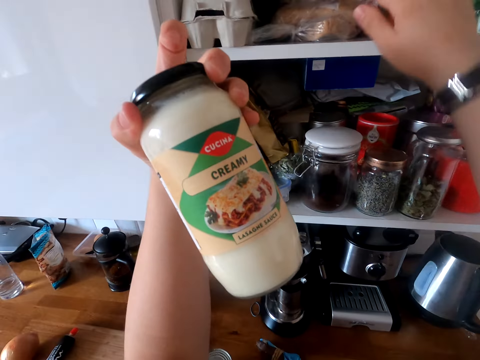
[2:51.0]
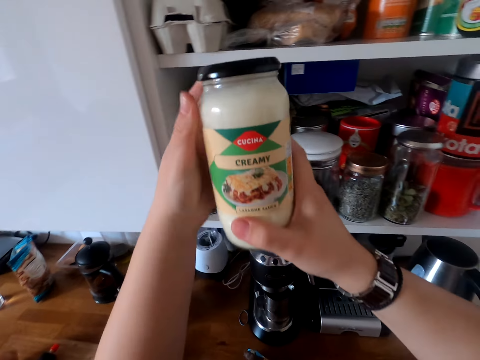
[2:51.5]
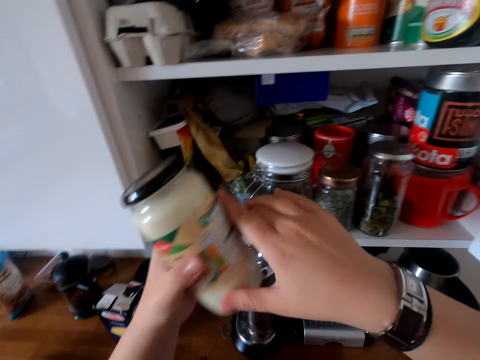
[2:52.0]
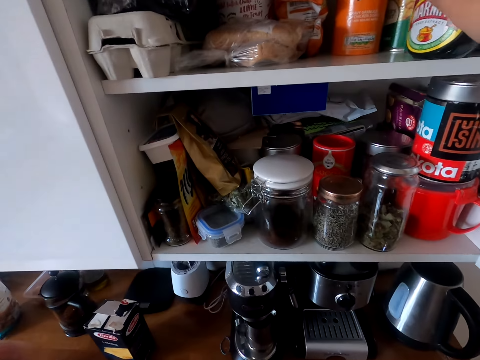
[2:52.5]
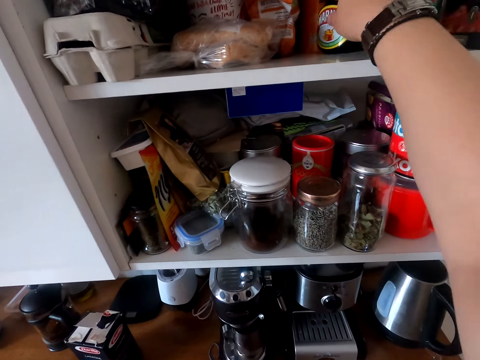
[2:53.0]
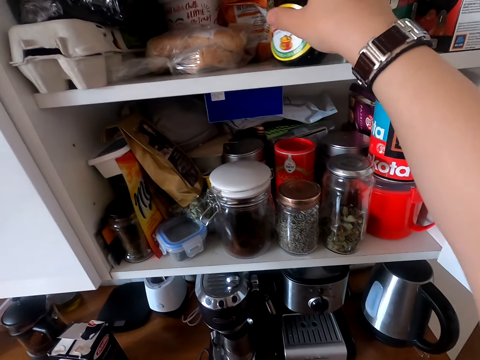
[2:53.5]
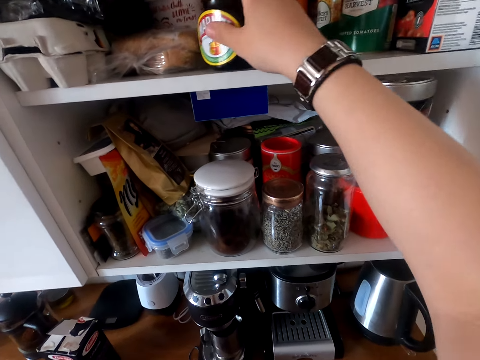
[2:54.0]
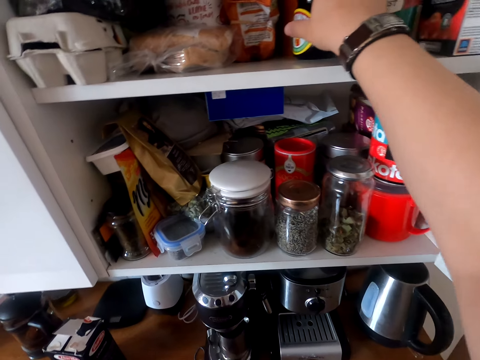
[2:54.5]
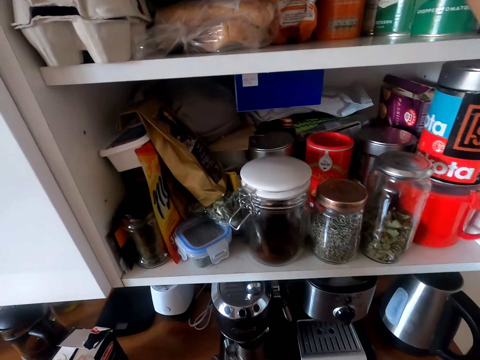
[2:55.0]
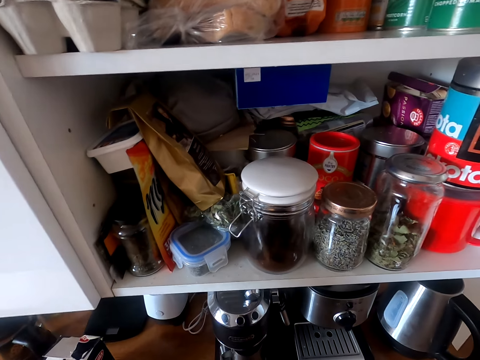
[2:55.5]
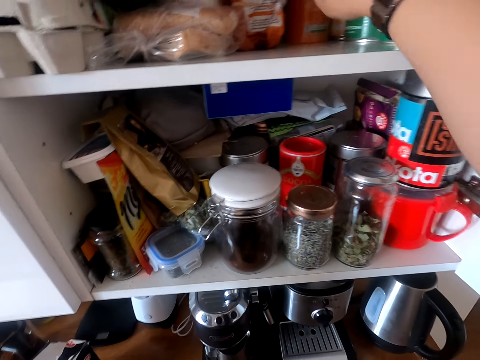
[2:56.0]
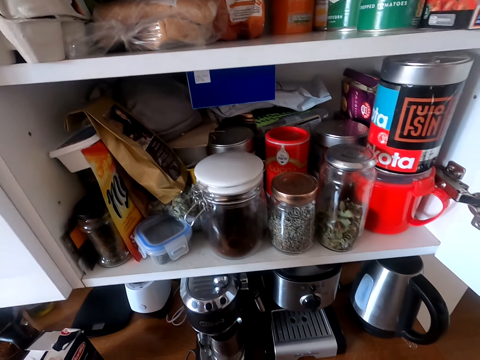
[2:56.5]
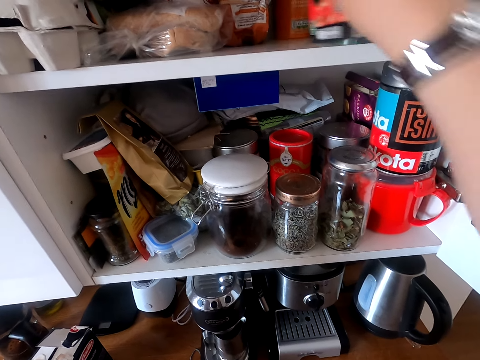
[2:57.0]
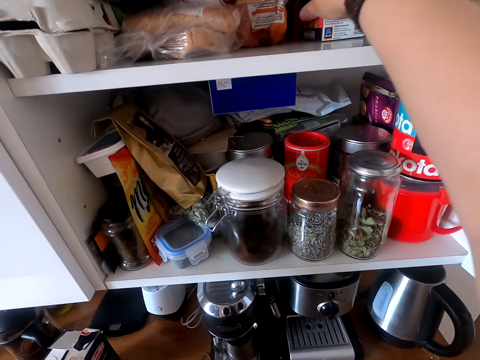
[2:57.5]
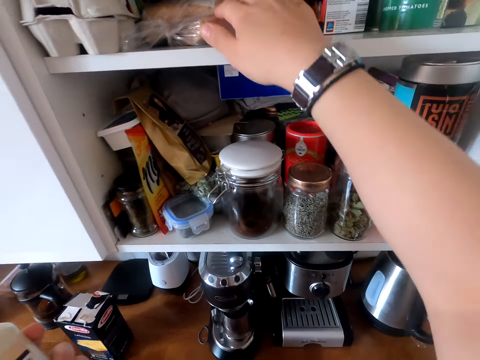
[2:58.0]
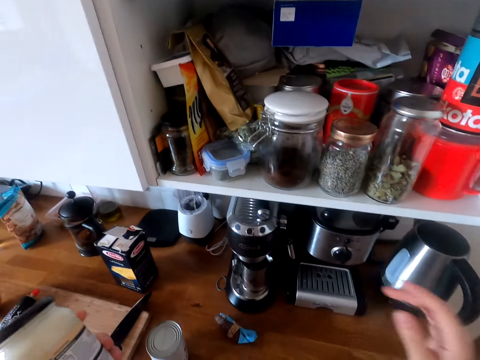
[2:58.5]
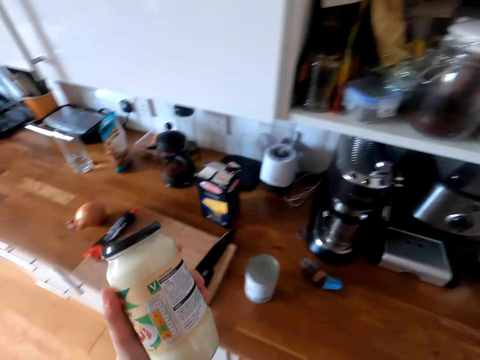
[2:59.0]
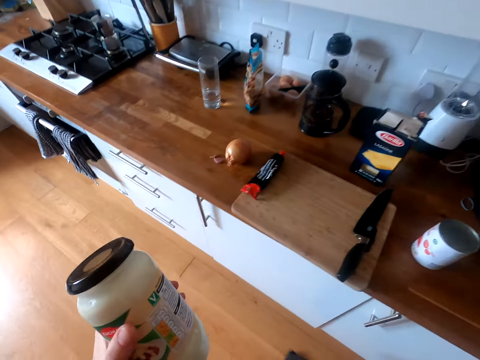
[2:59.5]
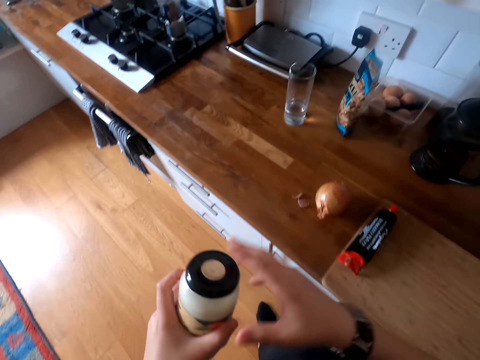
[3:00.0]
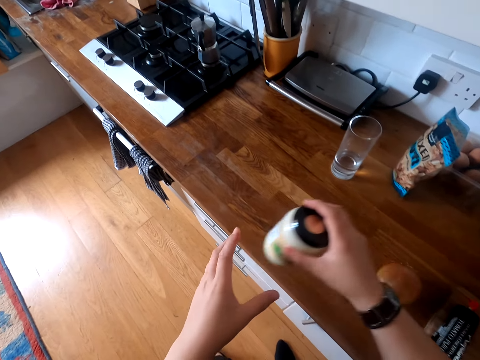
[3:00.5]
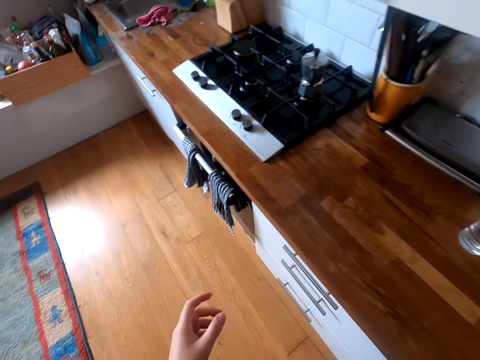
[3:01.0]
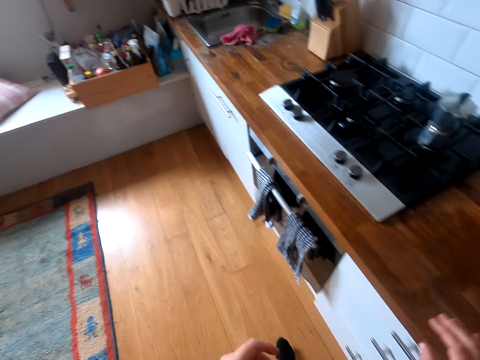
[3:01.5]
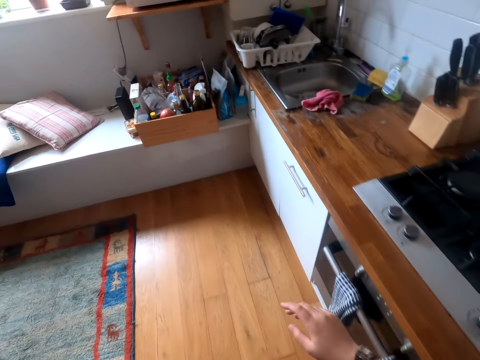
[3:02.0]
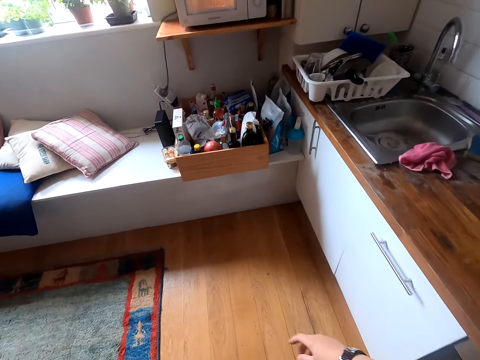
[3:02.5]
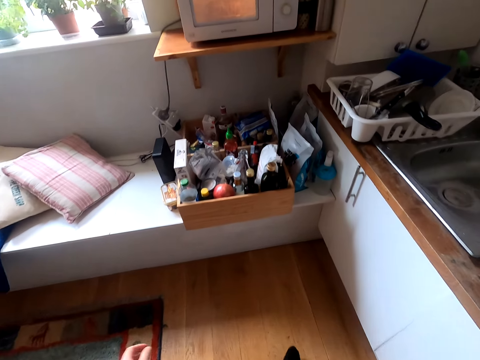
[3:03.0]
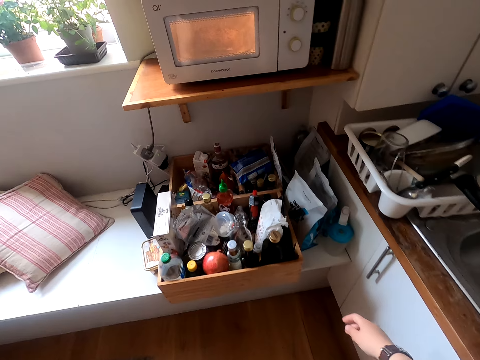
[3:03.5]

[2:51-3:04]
The camera wearer holds the container. They look at the container. They move the containers. They put the container on top of the other container. They move the packet. They move the hand. They close the cabinet. They pass the container to the right hand. They put the container down. They step forward. They walk around.

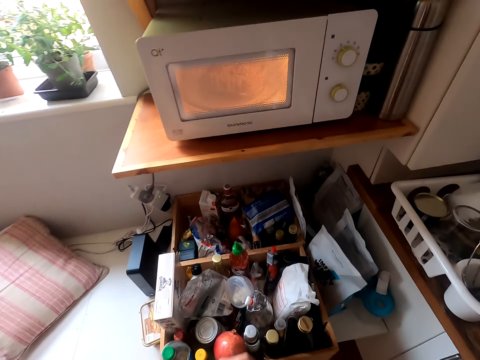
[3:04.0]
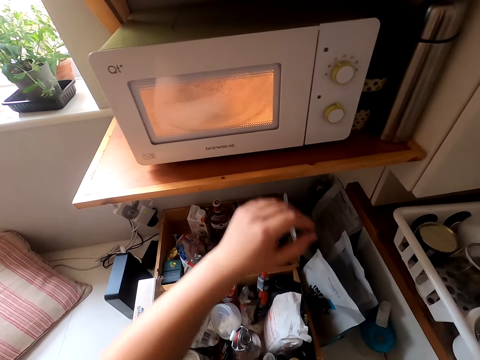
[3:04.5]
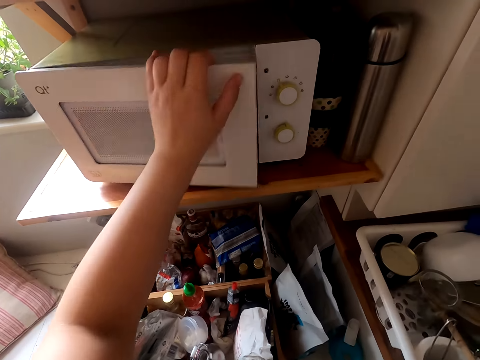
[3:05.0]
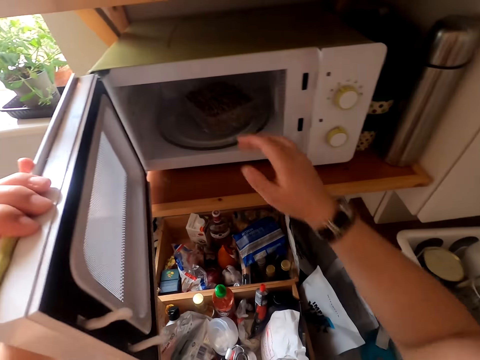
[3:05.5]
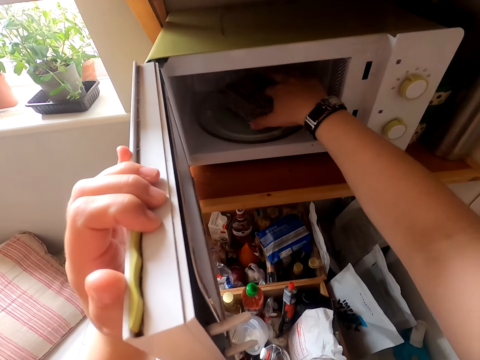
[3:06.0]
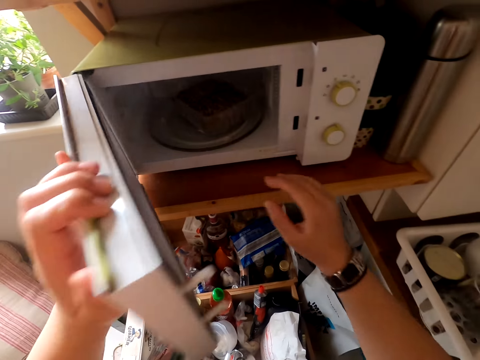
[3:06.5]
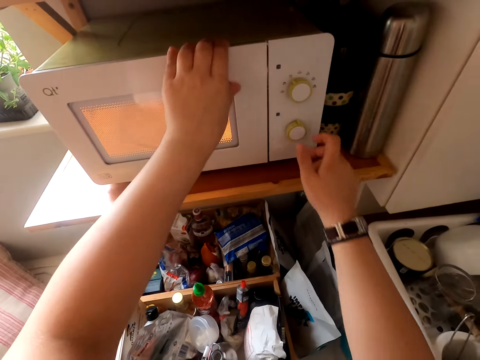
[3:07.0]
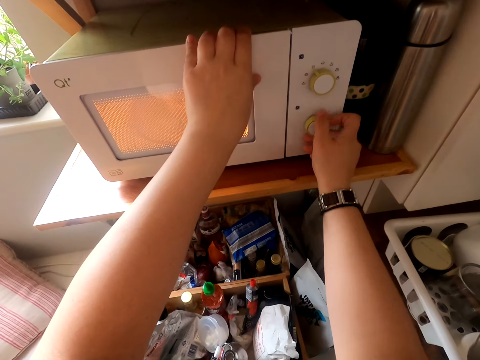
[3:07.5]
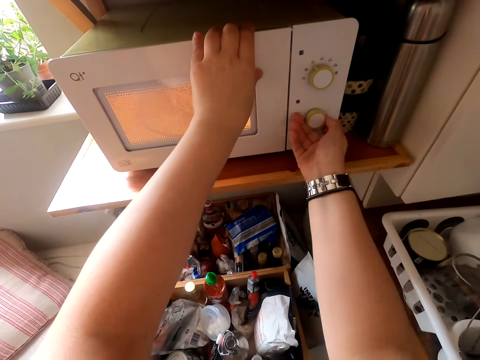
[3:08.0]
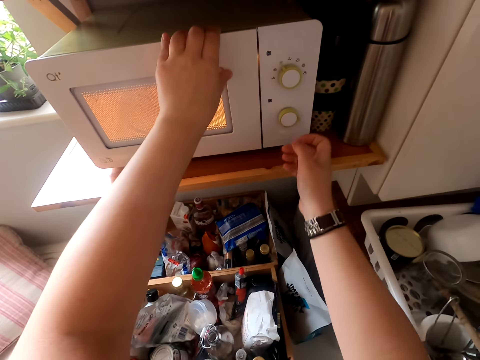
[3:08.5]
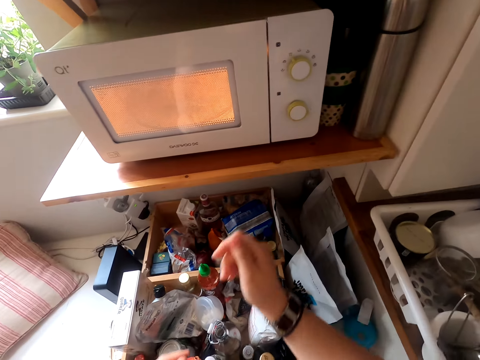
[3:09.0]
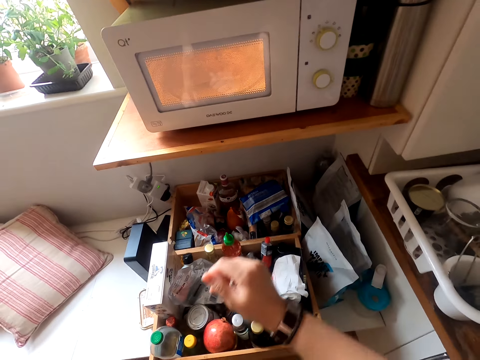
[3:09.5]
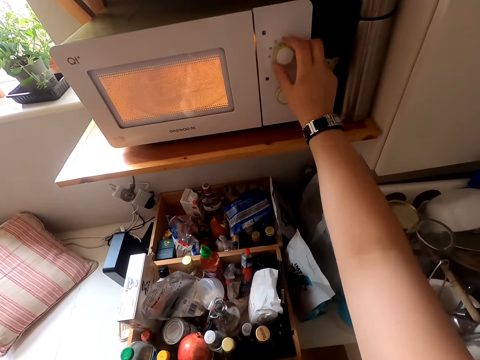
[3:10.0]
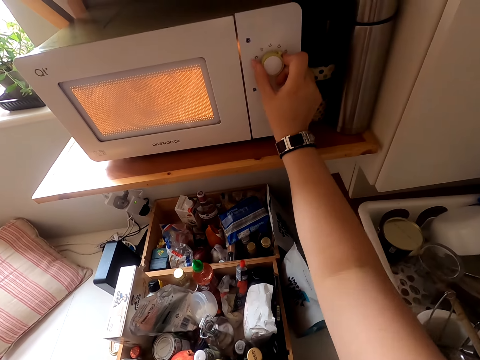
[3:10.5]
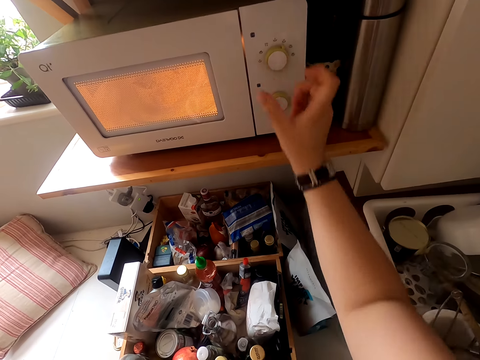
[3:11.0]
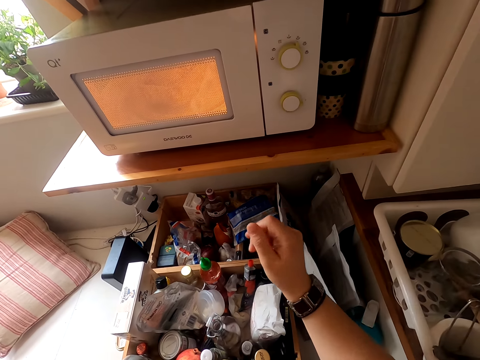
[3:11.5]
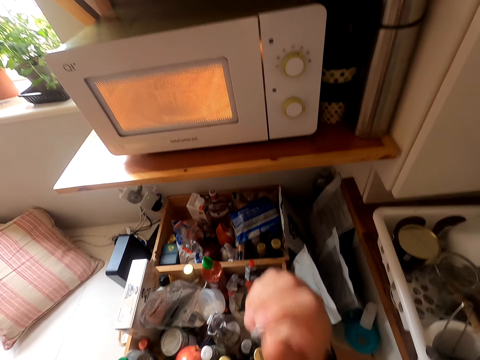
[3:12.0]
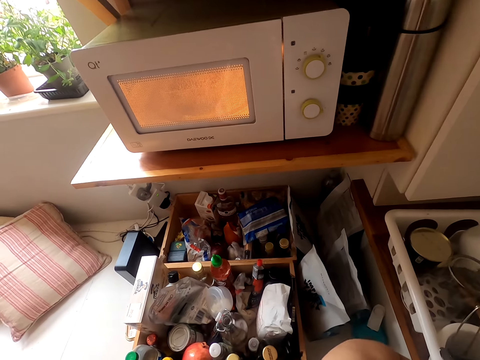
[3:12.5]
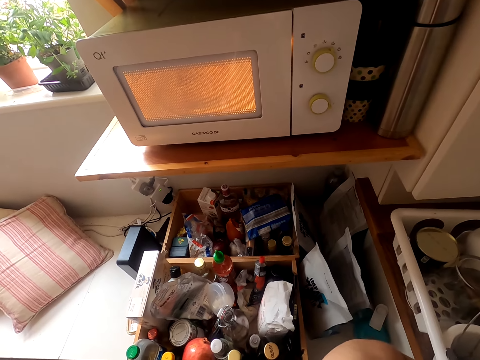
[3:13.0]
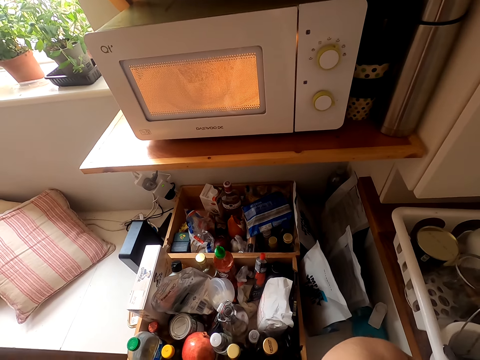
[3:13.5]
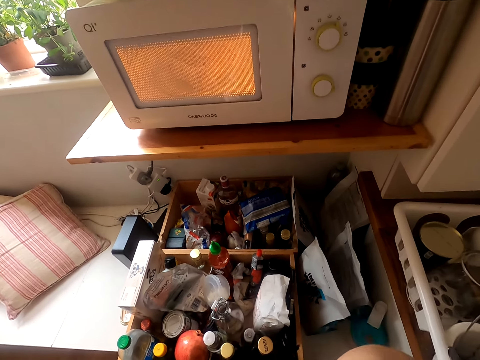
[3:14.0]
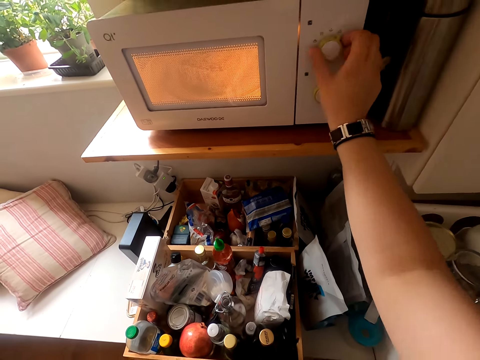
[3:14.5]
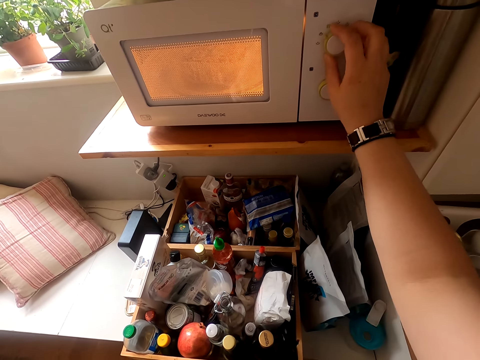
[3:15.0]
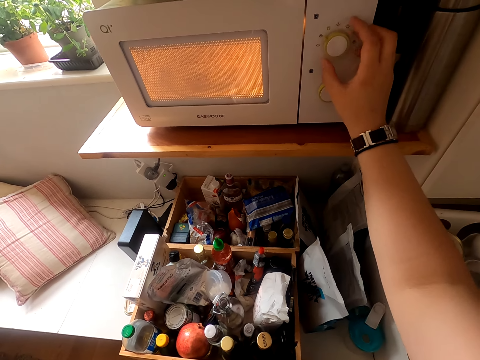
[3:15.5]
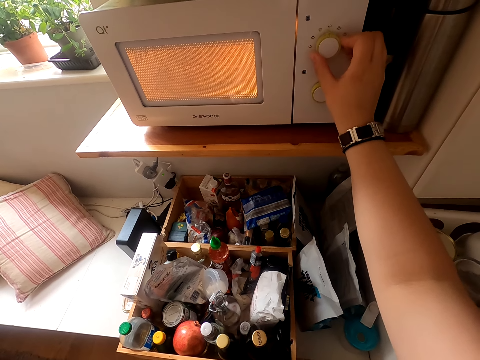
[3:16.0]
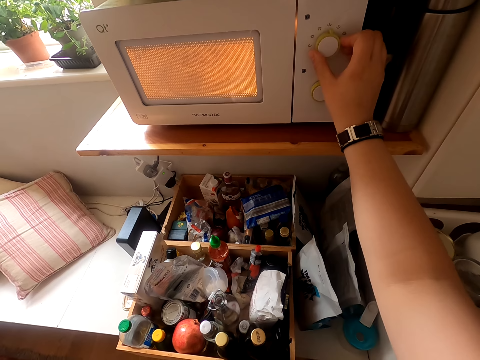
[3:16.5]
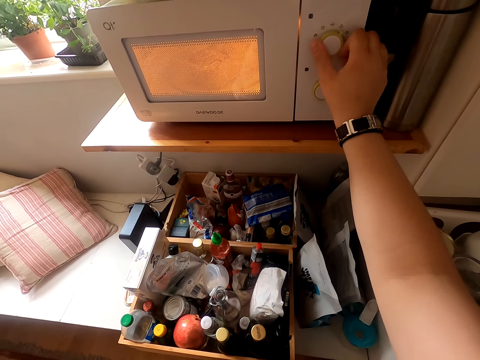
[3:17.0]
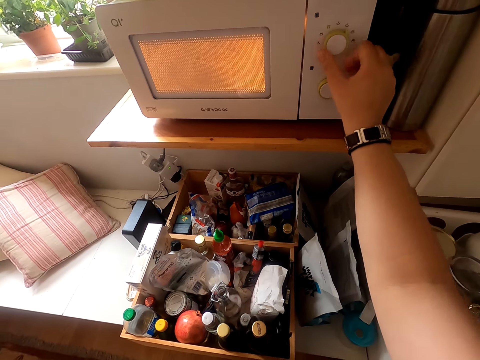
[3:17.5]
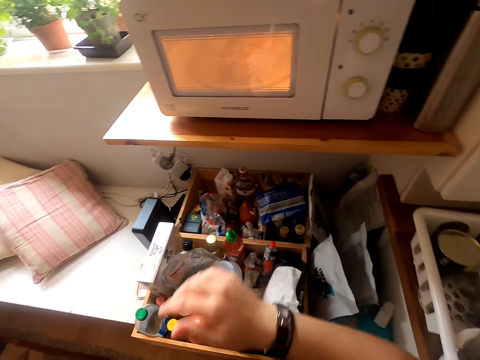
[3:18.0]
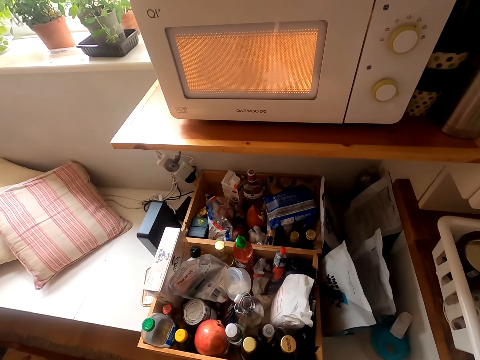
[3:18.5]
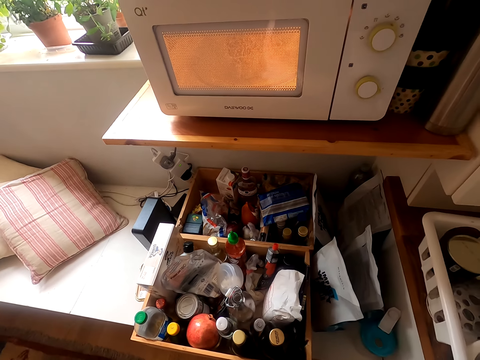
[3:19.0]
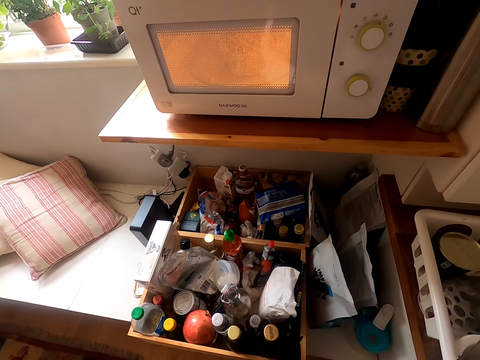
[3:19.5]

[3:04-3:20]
The camera wearer opens the microwave. They touch the container. They close the microwave. They touch the microwave. They turn on the microwave. They move the hands. They operate the microwave. They move the hand. They look around. They operate the microwave. They move the hand. They look around.
